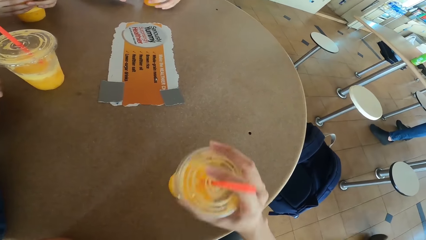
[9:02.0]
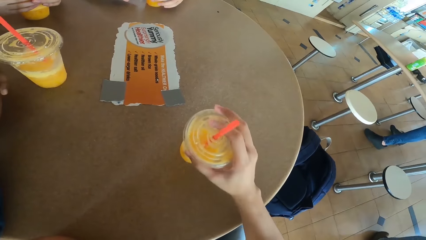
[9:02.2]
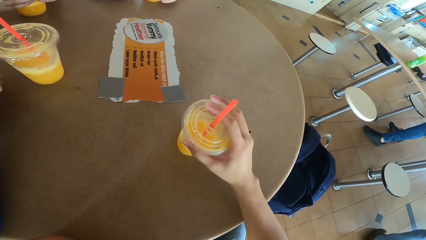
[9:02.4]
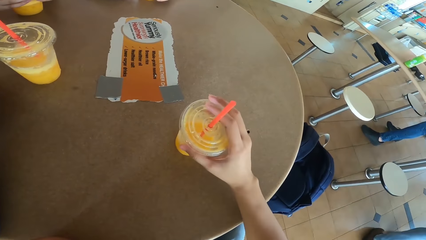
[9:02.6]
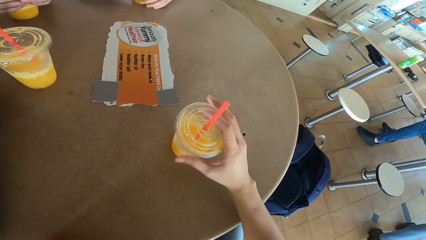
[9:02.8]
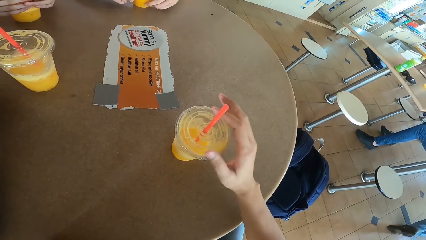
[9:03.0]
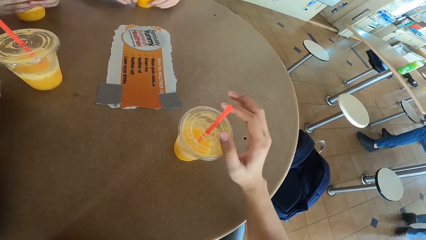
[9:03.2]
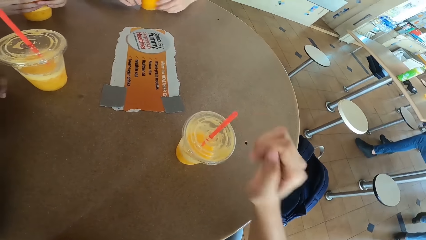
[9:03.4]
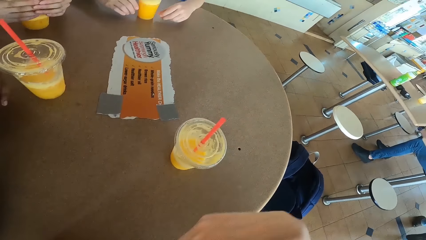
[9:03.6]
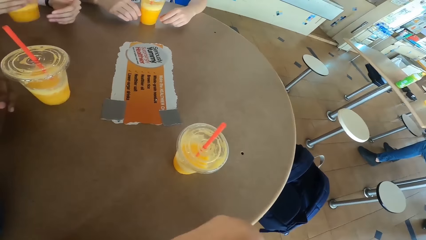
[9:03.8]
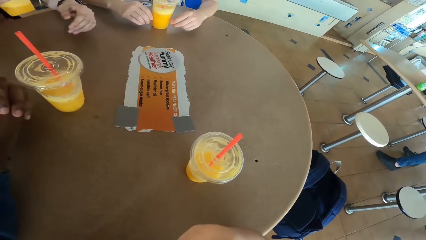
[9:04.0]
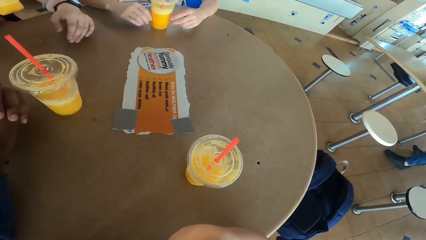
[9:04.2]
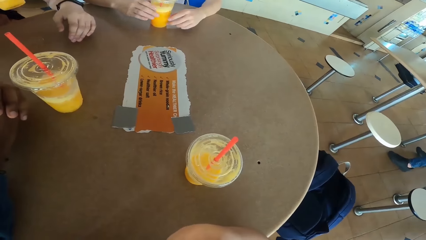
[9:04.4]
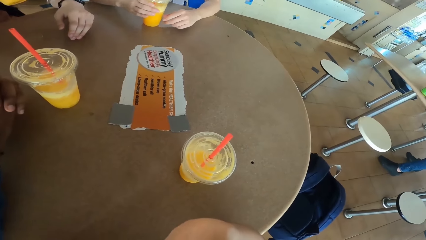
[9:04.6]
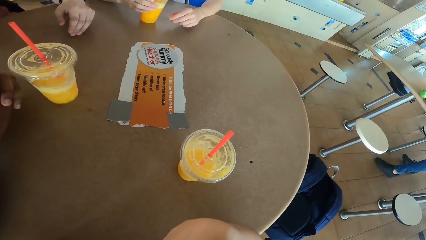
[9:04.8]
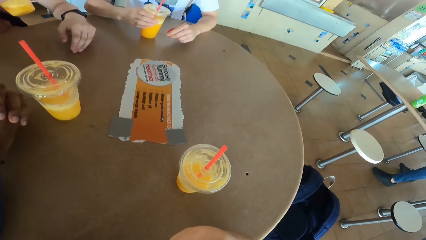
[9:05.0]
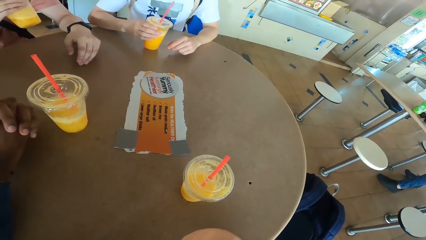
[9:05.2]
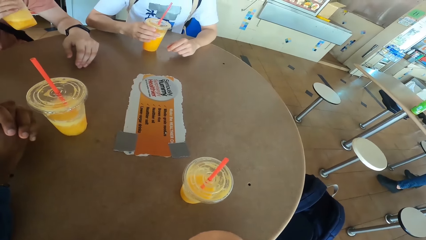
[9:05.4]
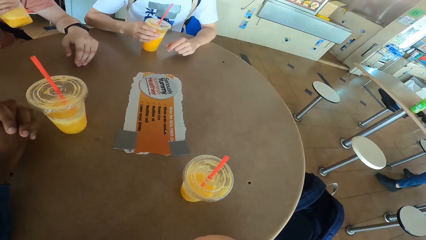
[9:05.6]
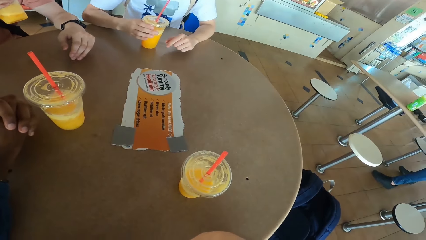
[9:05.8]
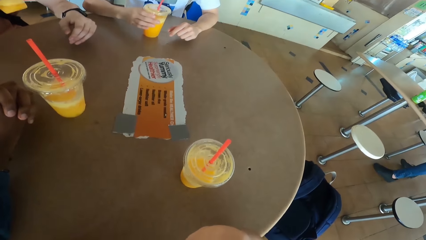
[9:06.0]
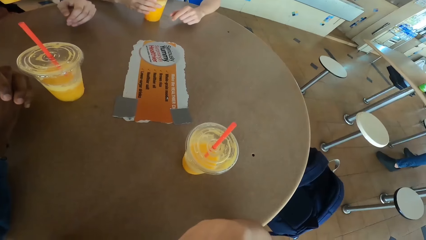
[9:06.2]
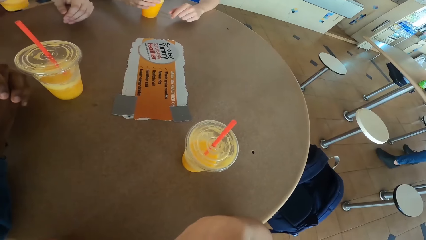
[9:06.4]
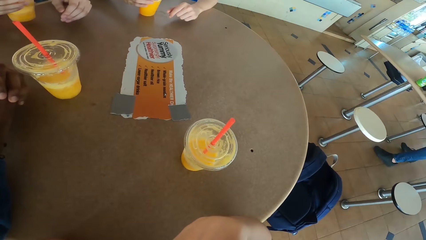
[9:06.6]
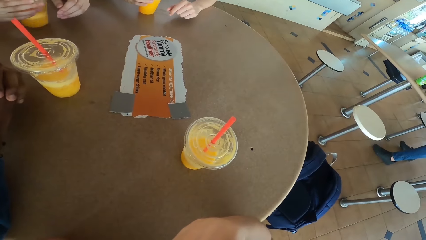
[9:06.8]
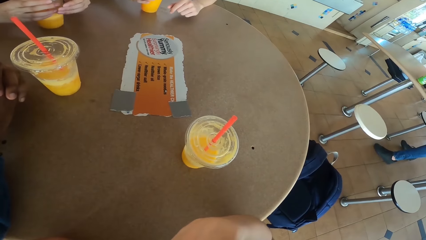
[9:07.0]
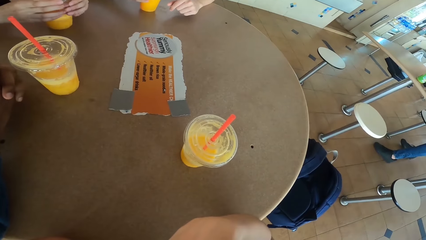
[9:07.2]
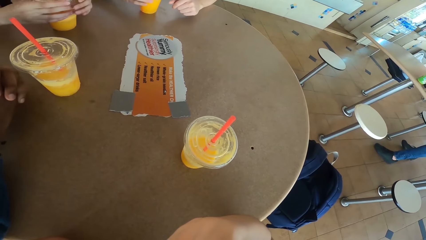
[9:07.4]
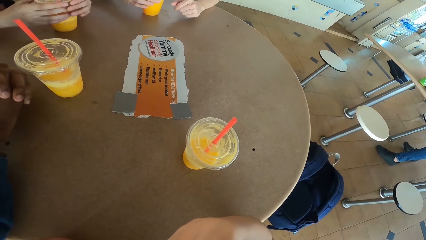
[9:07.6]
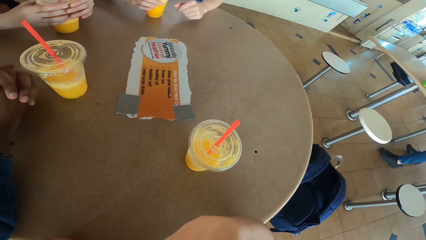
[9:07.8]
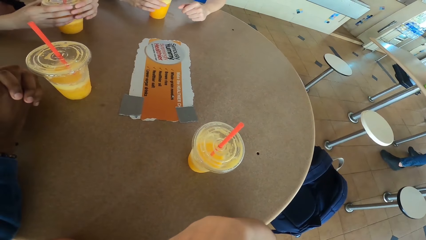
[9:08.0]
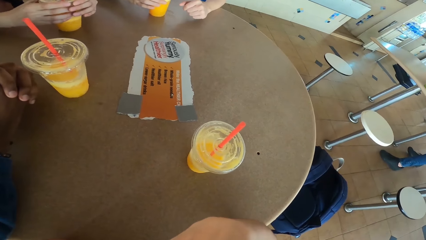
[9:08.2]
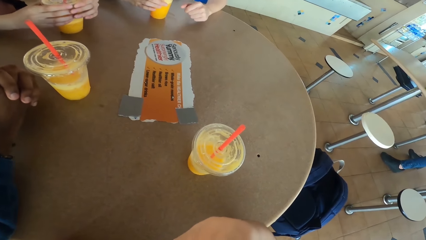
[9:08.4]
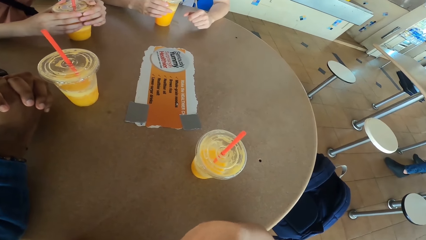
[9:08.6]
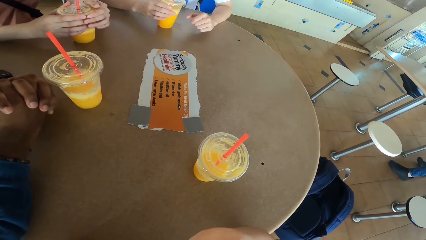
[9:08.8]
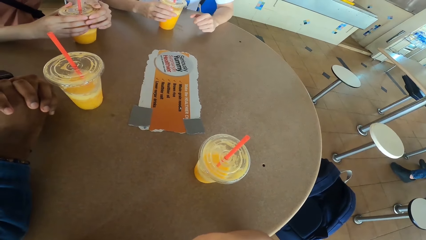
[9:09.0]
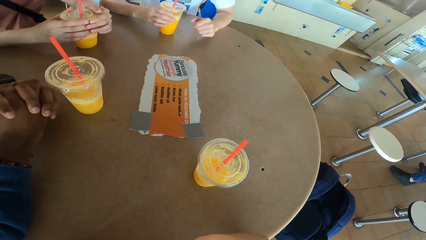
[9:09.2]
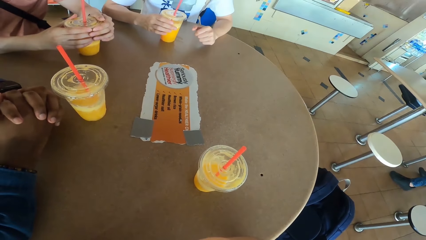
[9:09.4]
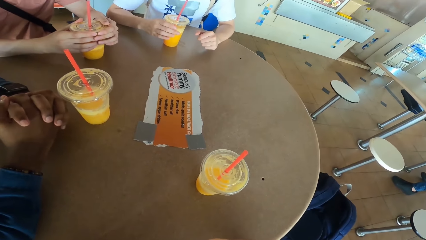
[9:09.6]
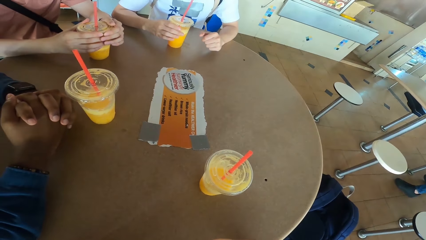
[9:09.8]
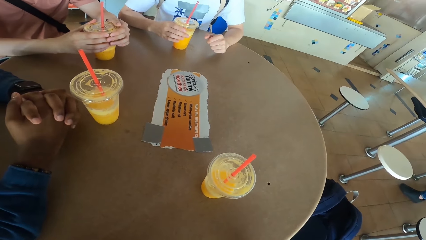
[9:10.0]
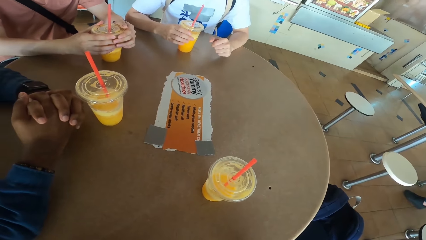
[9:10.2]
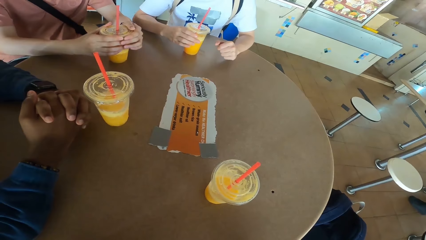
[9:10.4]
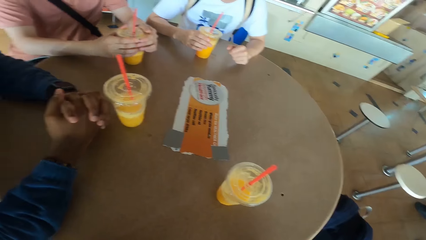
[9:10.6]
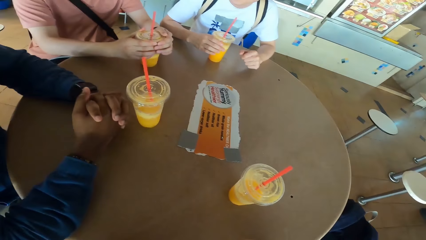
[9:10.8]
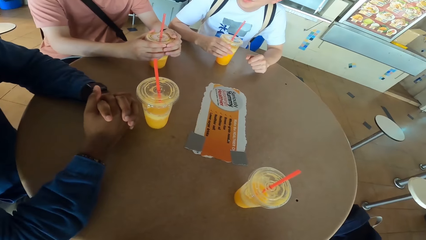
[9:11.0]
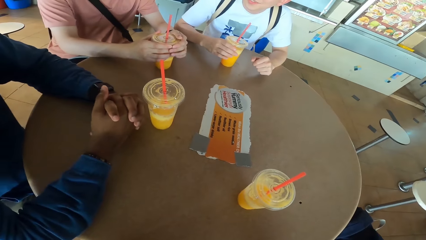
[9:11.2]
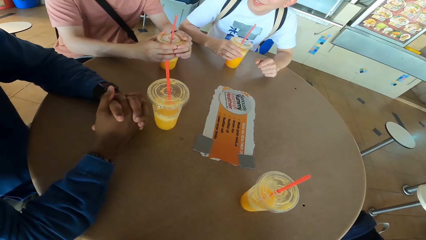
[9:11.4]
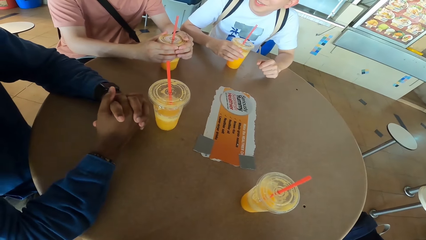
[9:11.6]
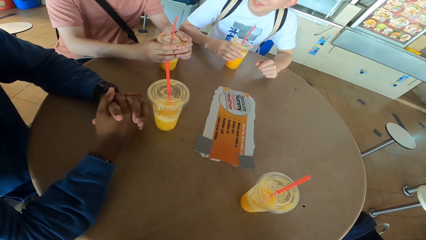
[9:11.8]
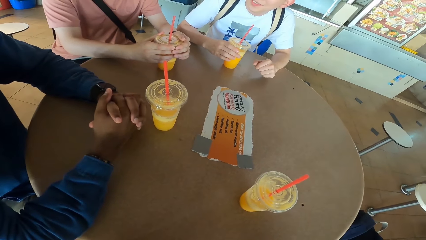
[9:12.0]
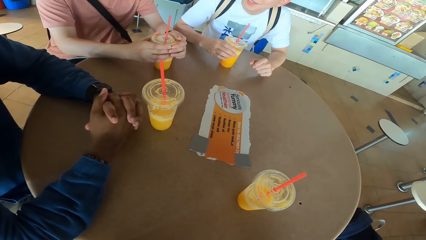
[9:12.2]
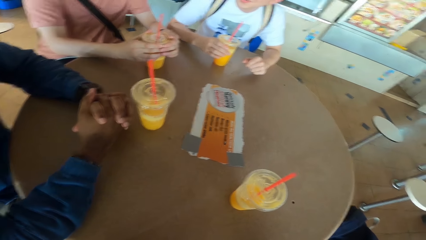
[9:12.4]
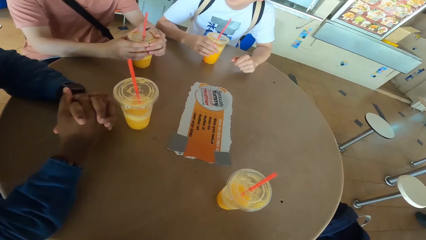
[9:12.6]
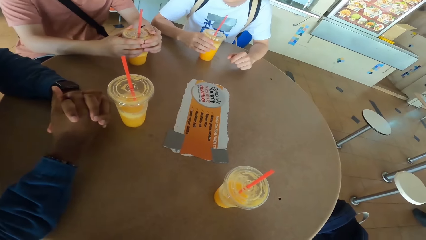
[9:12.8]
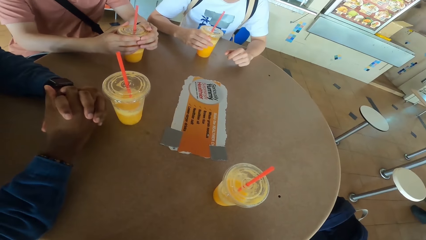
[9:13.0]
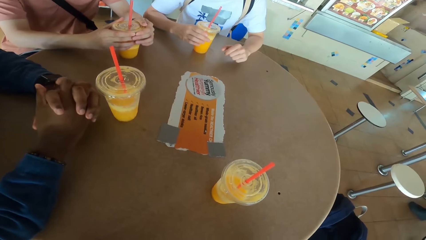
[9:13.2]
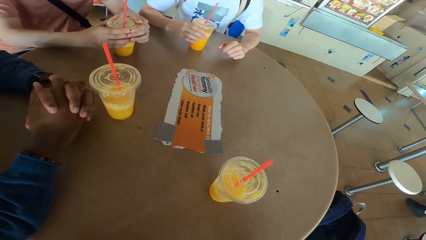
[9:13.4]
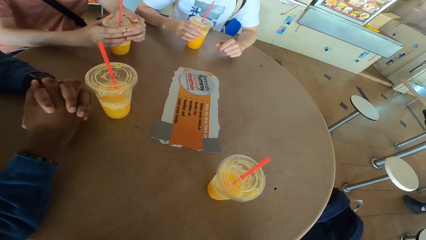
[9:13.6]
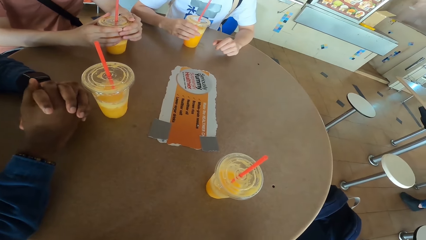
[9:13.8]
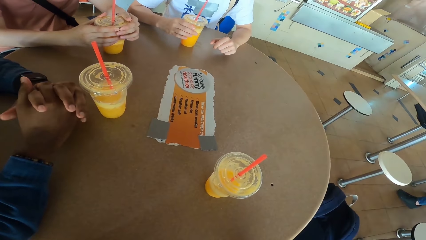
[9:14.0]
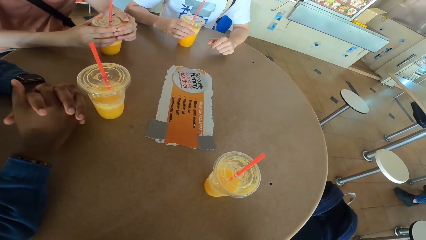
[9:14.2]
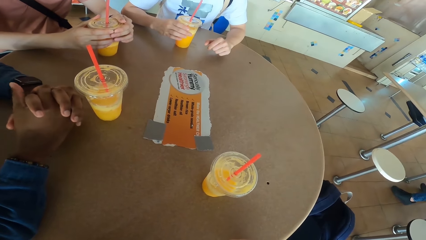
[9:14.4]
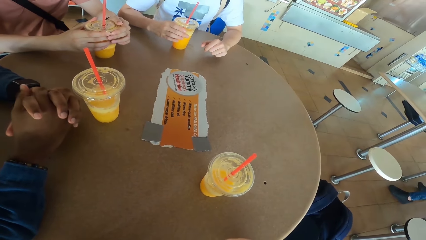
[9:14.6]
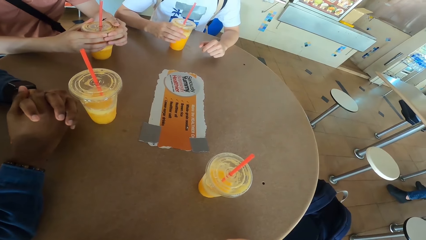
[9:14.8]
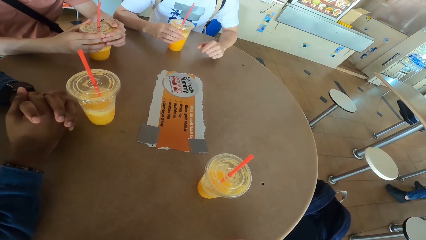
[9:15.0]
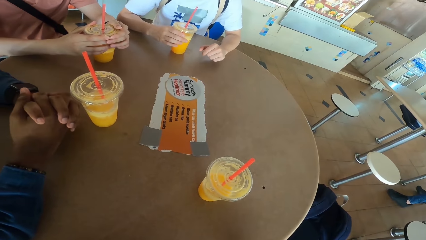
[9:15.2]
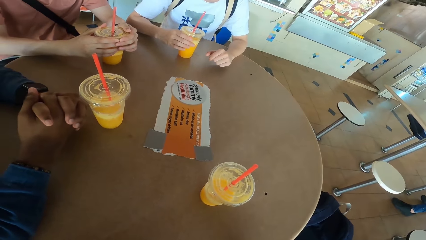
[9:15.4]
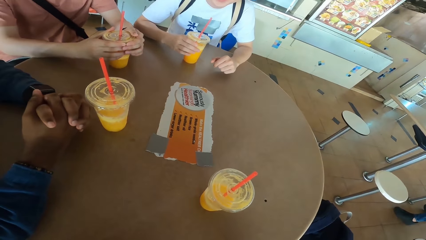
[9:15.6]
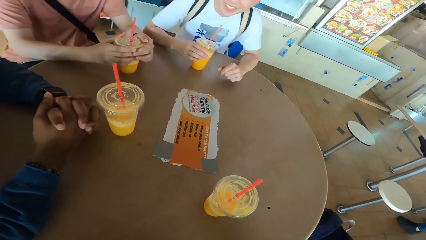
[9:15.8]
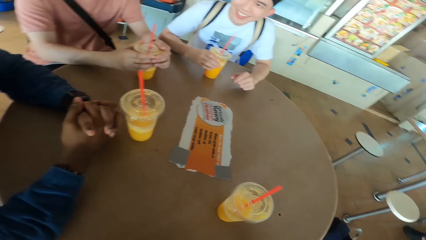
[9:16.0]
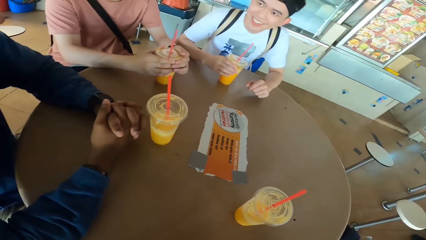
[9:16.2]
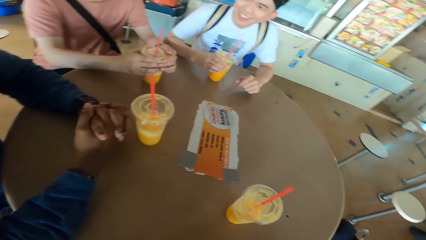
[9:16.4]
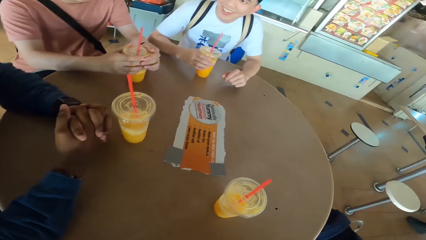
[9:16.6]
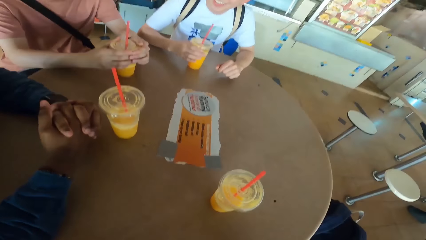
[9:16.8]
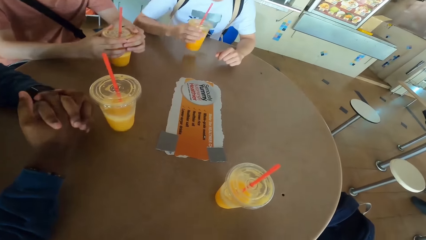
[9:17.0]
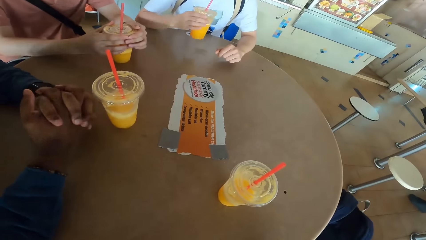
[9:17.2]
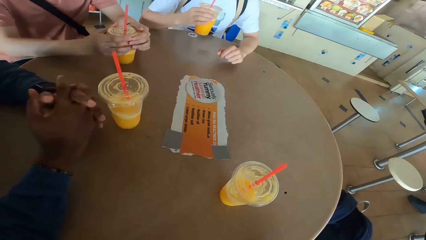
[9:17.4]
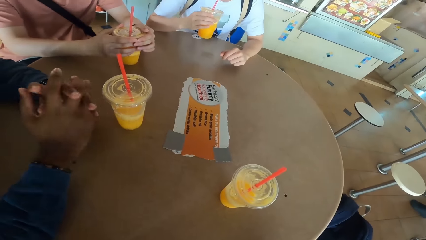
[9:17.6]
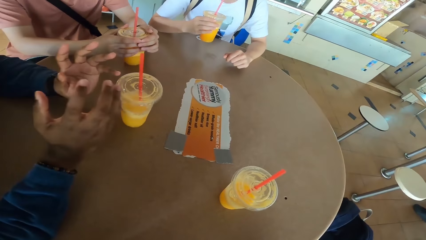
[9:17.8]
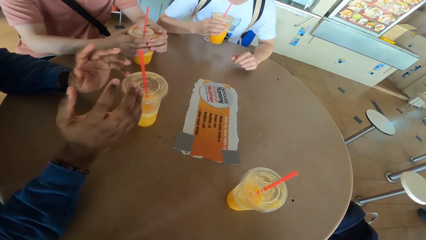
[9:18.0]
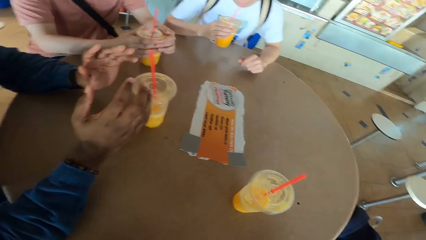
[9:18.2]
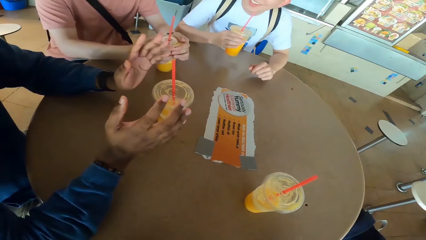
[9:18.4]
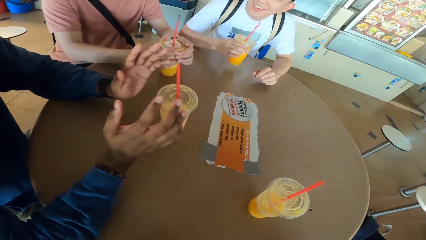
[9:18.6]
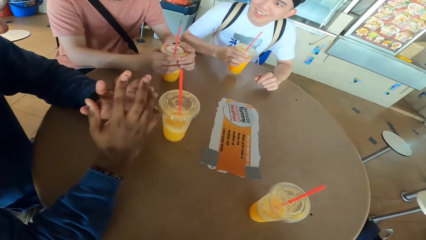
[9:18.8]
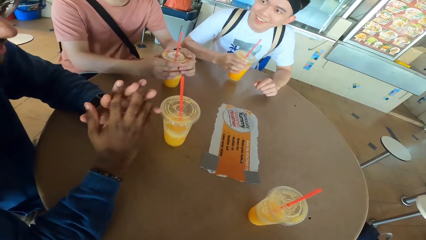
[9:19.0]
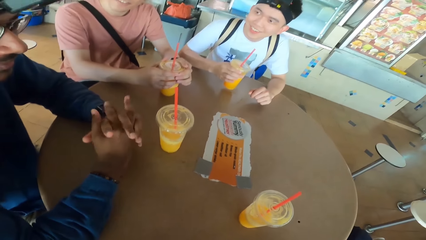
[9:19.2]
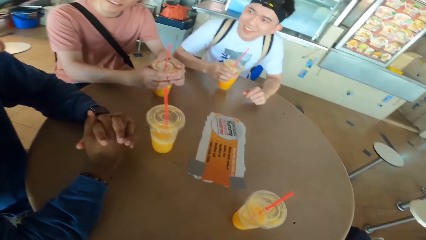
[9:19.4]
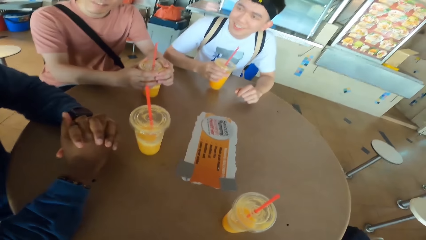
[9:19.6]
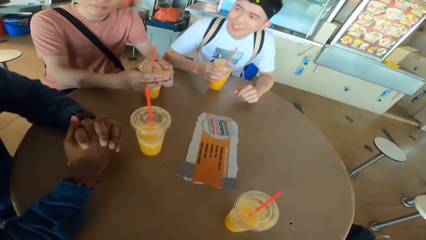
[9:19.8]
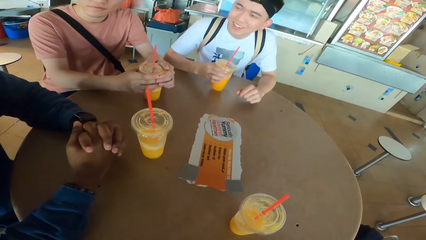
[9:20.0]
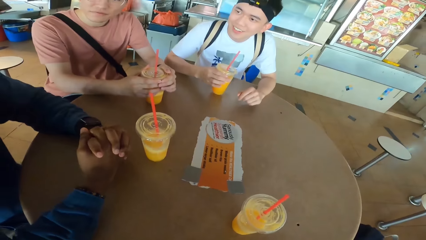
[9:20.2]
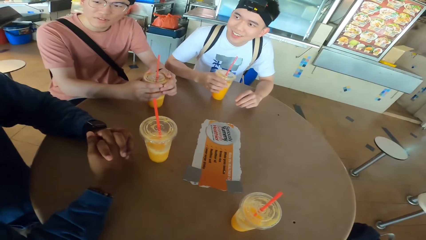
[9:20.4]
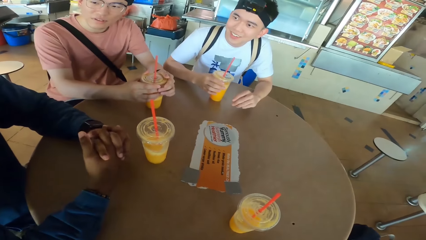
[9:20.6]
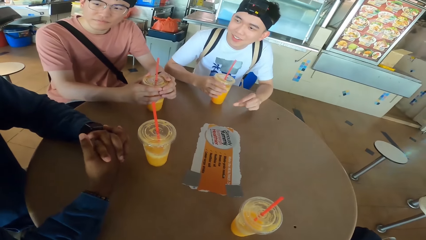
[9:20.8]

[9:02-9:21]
The camera wearer places a juice can or tumbler on the table. A man picks the juice can from the table. He sips juice from the can. The man places the juice can on the table. Another man responds to the camera wearer. A third man picks a juice can from the table and sips juice from the can. The second man moves his hands and holds his hands together. The third man places the juice can on the table.
